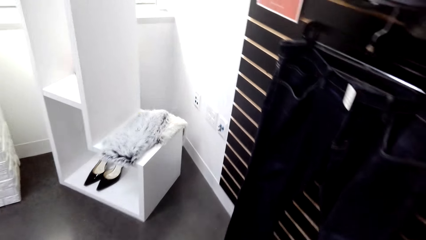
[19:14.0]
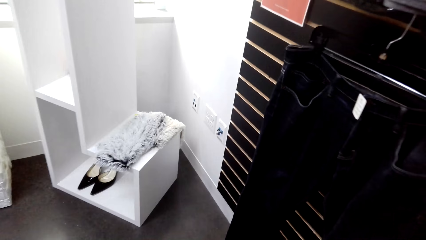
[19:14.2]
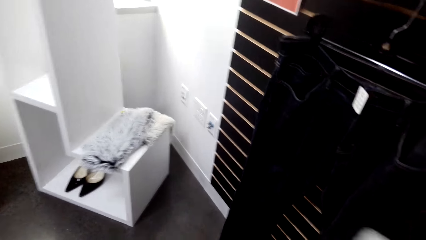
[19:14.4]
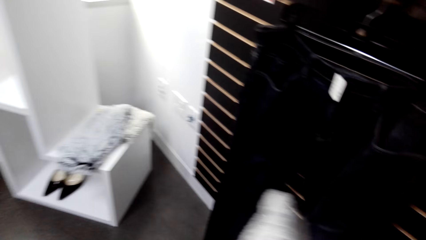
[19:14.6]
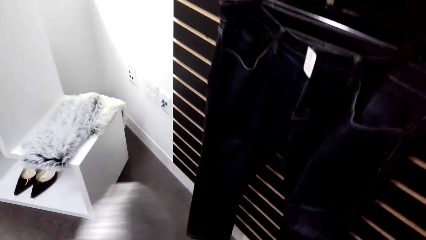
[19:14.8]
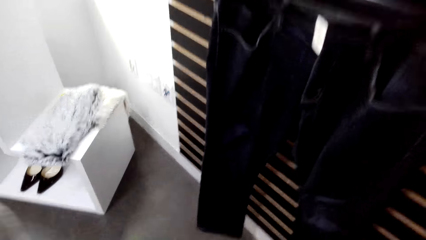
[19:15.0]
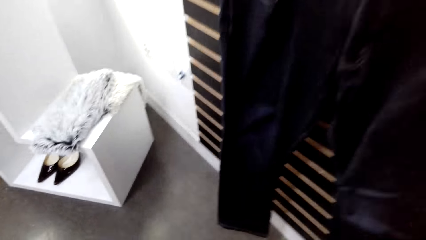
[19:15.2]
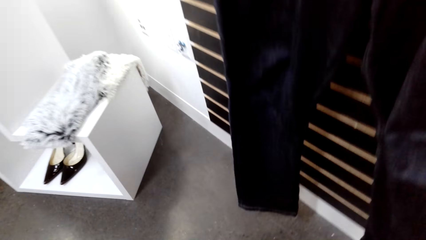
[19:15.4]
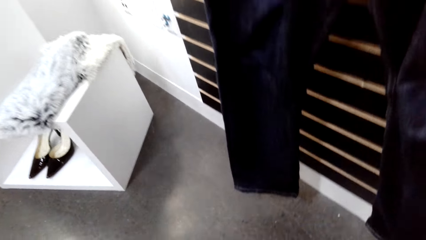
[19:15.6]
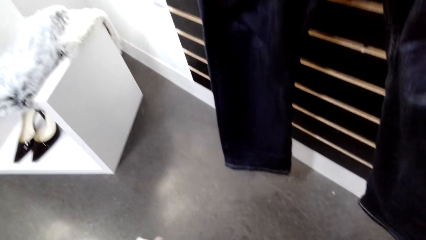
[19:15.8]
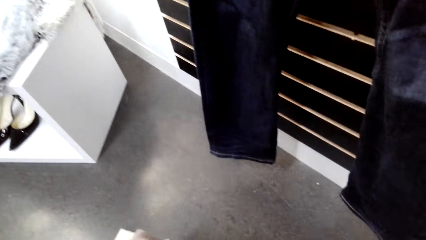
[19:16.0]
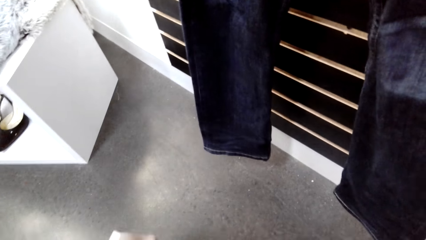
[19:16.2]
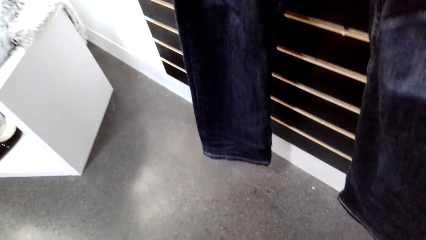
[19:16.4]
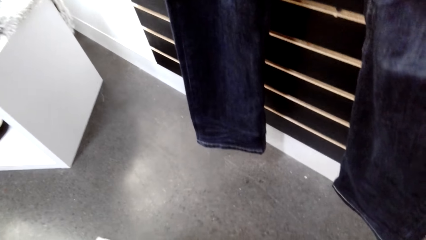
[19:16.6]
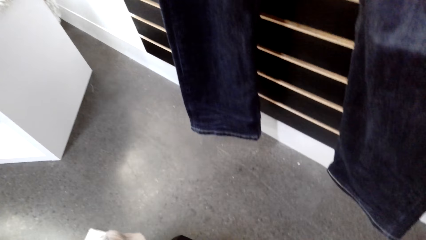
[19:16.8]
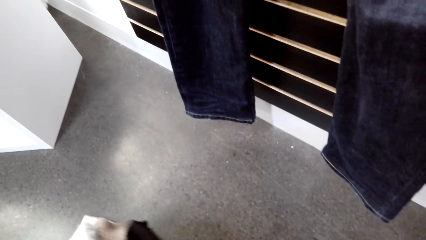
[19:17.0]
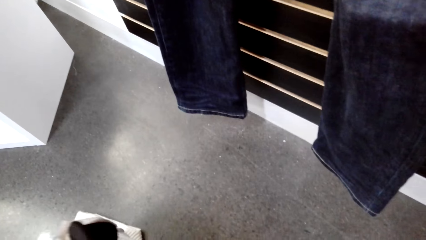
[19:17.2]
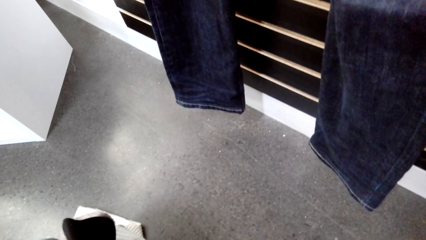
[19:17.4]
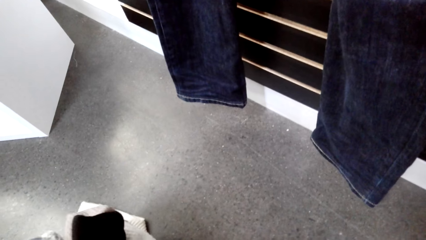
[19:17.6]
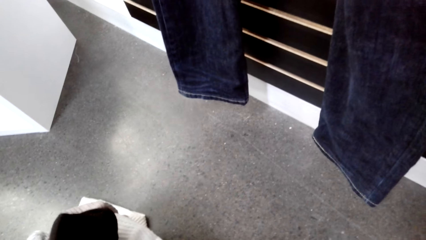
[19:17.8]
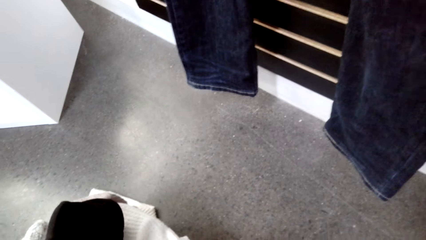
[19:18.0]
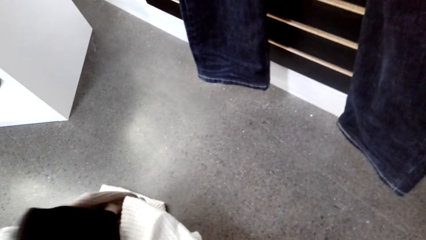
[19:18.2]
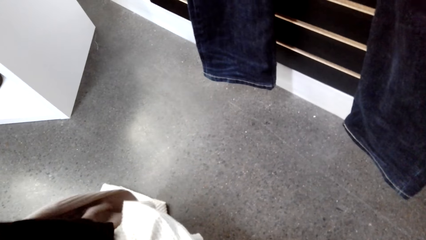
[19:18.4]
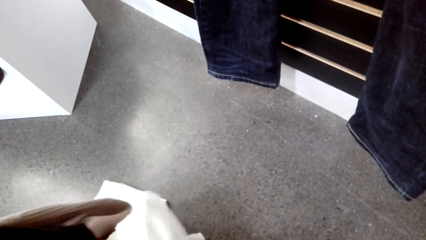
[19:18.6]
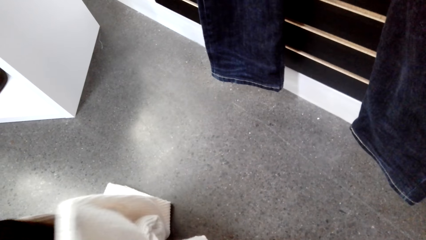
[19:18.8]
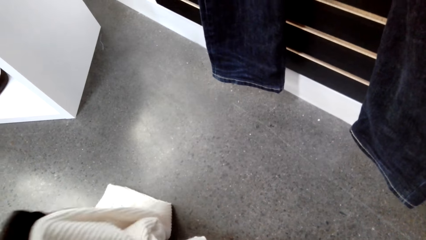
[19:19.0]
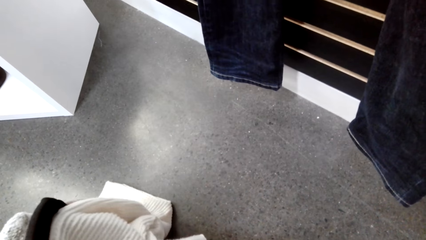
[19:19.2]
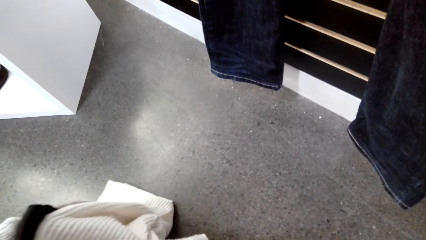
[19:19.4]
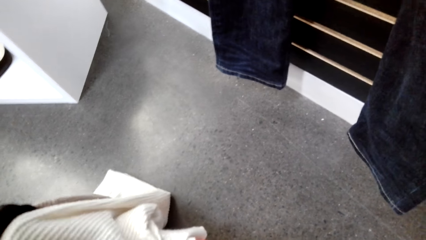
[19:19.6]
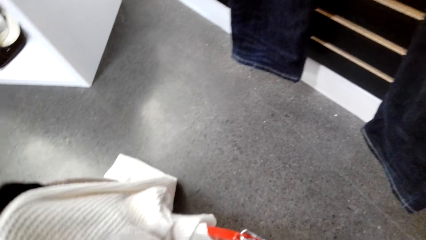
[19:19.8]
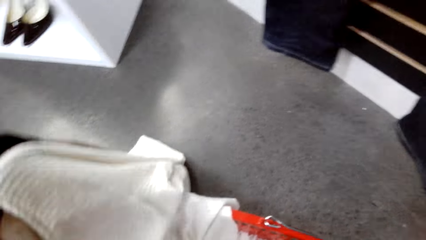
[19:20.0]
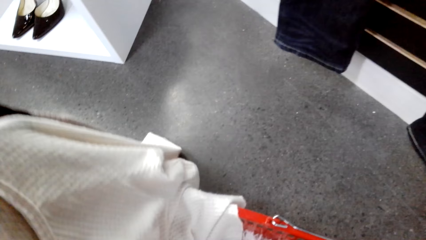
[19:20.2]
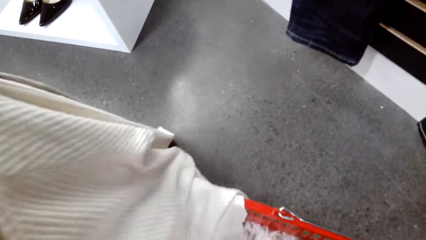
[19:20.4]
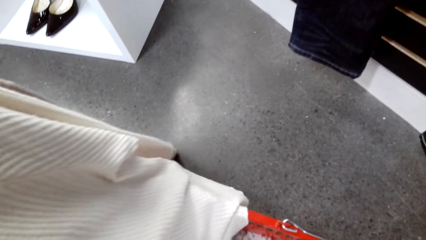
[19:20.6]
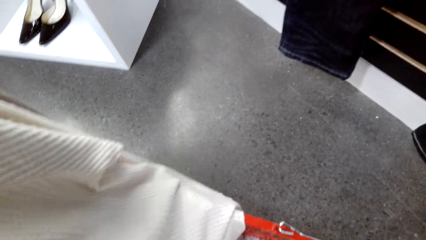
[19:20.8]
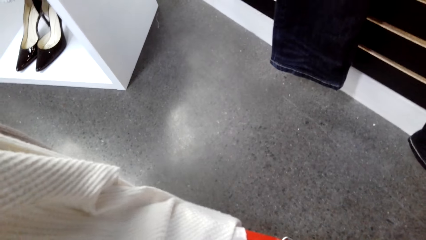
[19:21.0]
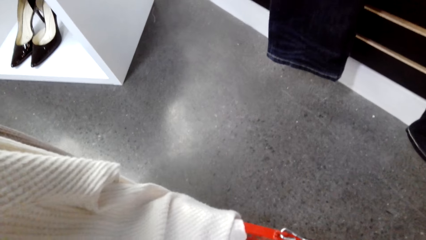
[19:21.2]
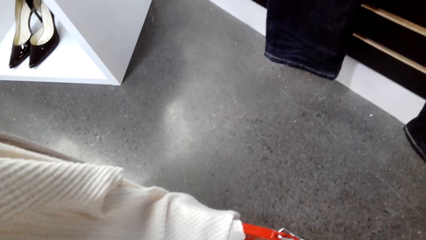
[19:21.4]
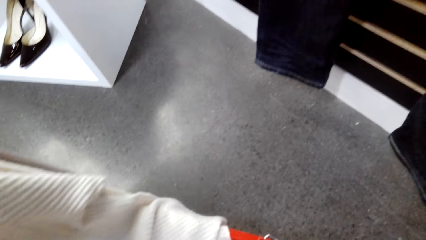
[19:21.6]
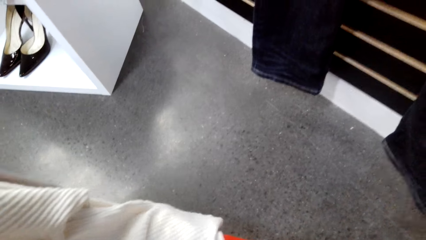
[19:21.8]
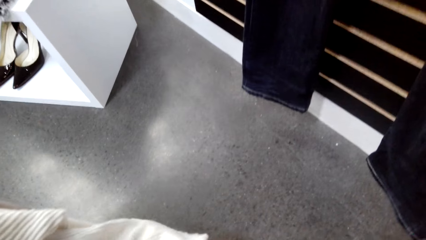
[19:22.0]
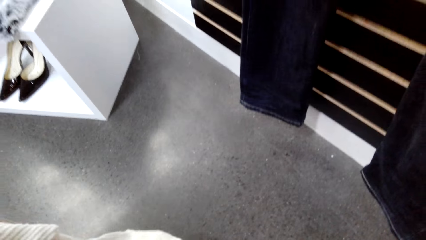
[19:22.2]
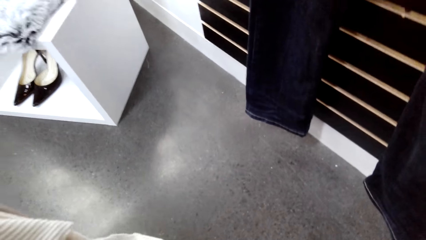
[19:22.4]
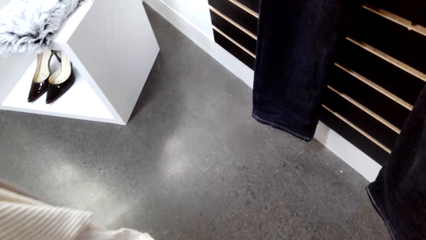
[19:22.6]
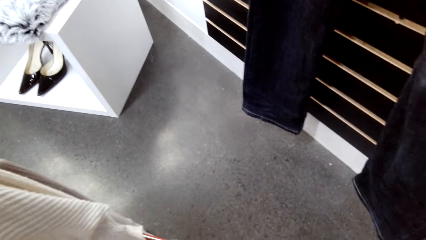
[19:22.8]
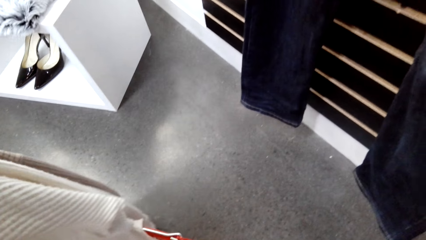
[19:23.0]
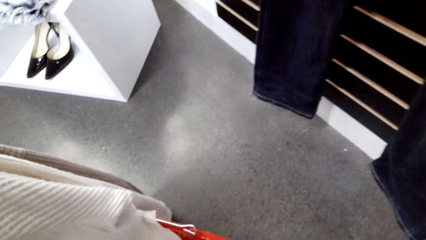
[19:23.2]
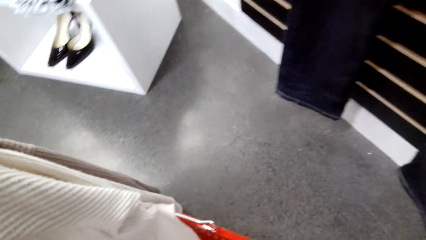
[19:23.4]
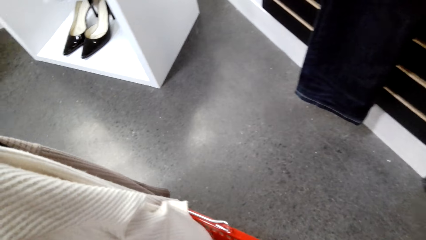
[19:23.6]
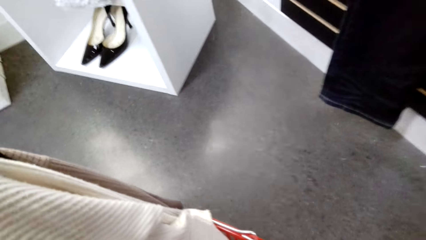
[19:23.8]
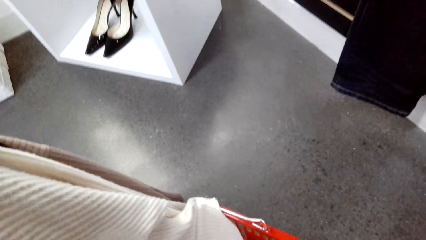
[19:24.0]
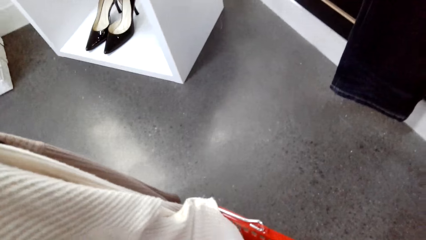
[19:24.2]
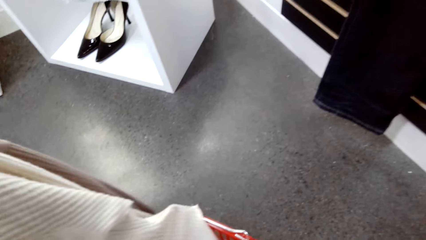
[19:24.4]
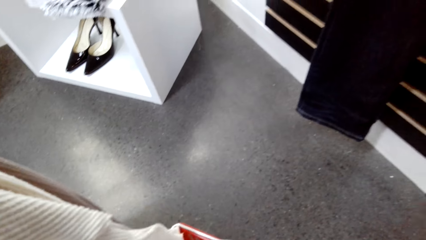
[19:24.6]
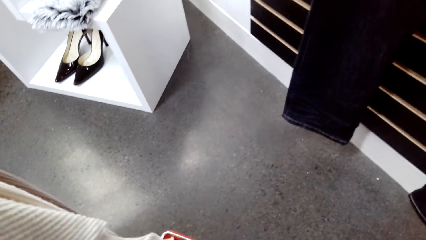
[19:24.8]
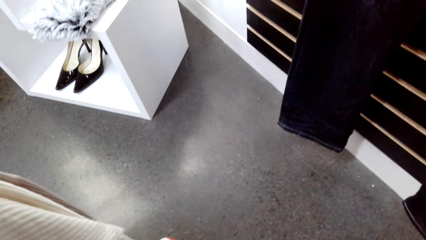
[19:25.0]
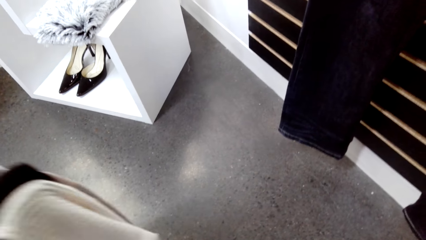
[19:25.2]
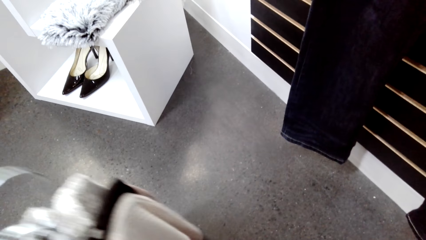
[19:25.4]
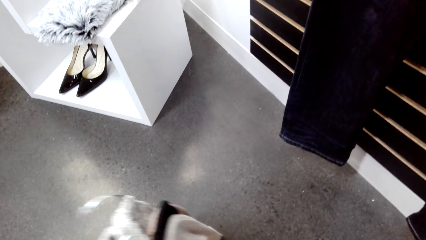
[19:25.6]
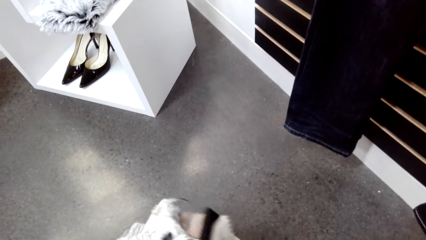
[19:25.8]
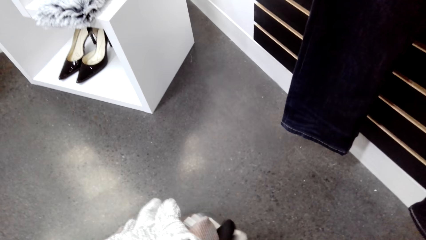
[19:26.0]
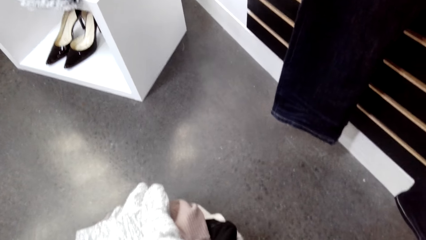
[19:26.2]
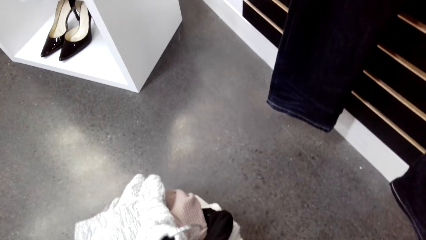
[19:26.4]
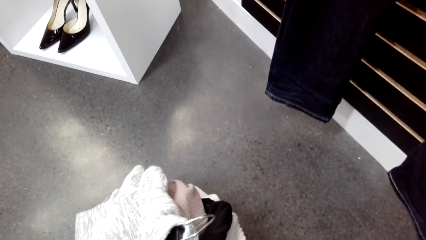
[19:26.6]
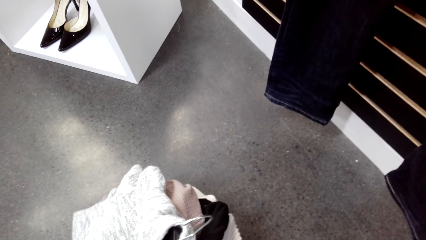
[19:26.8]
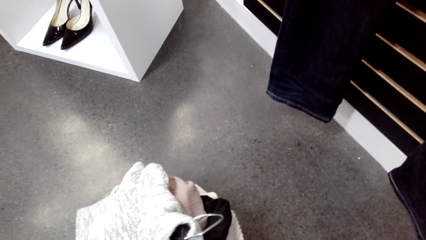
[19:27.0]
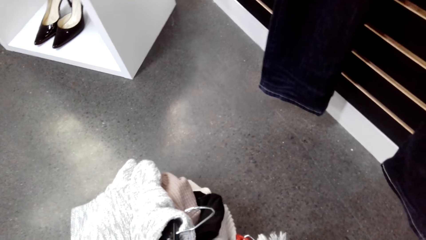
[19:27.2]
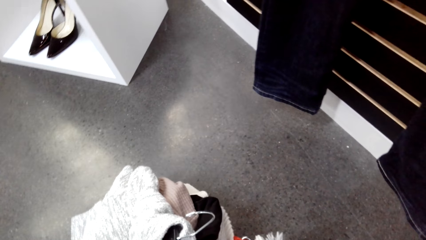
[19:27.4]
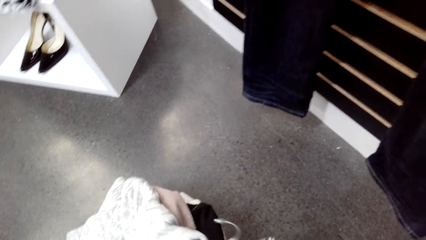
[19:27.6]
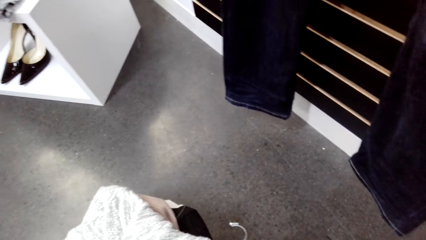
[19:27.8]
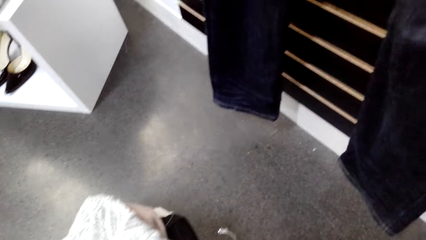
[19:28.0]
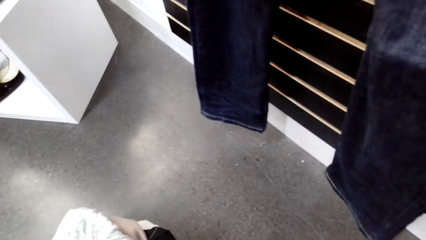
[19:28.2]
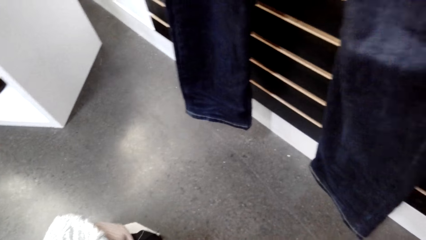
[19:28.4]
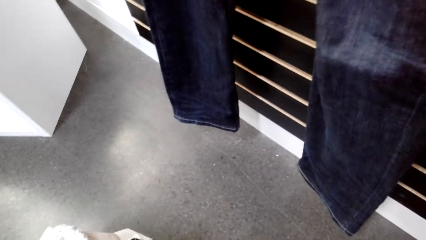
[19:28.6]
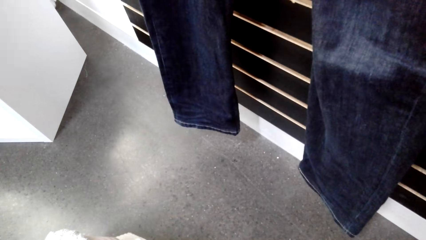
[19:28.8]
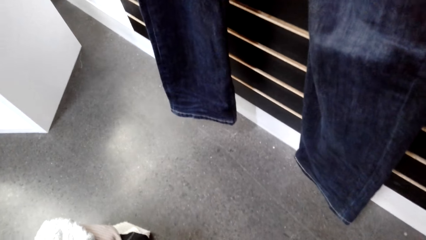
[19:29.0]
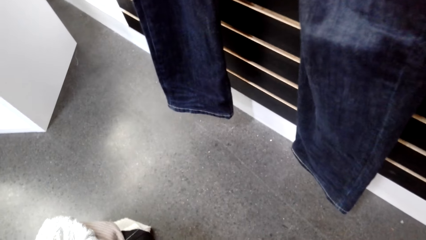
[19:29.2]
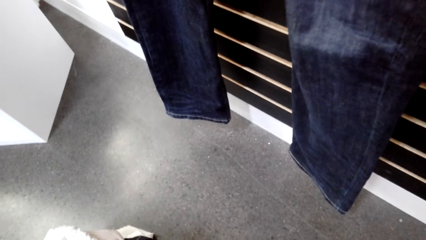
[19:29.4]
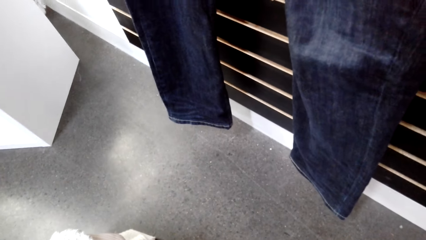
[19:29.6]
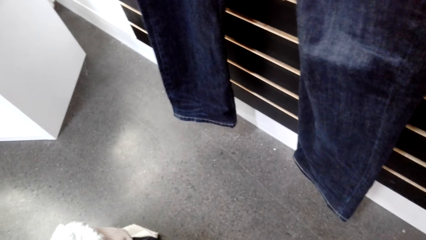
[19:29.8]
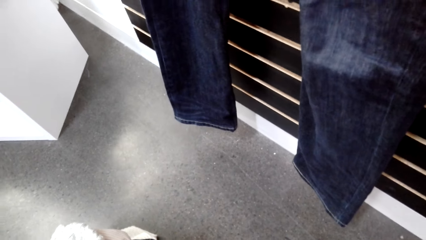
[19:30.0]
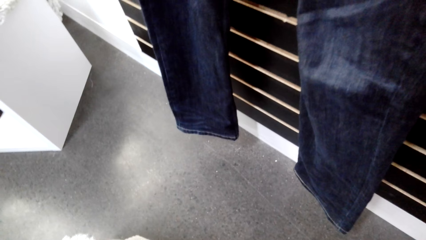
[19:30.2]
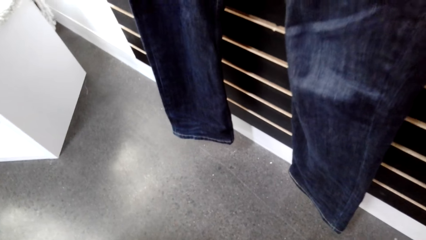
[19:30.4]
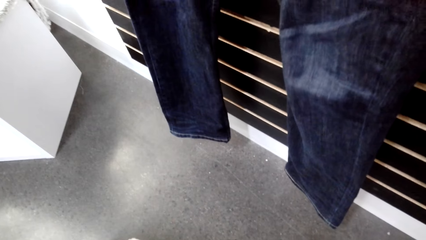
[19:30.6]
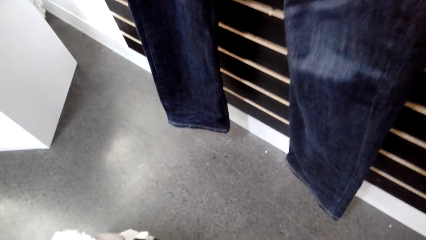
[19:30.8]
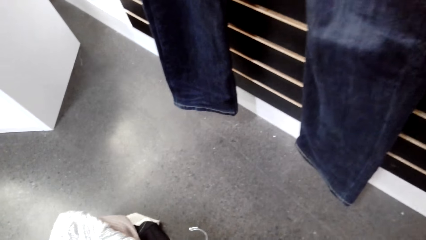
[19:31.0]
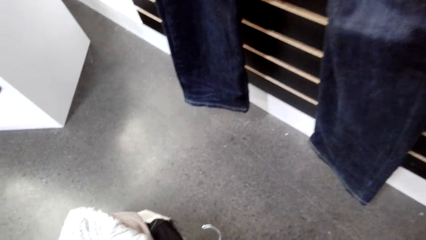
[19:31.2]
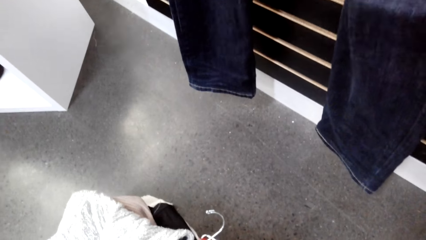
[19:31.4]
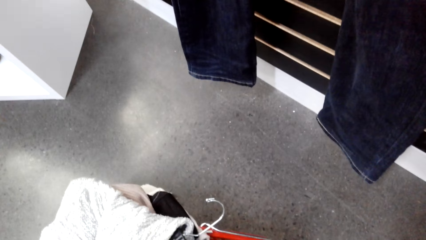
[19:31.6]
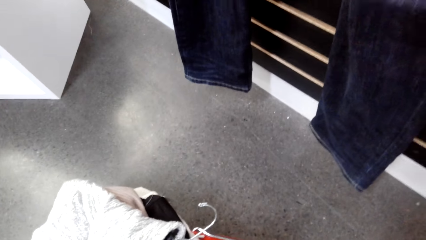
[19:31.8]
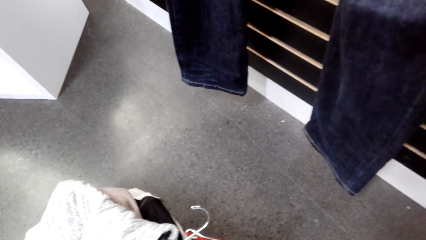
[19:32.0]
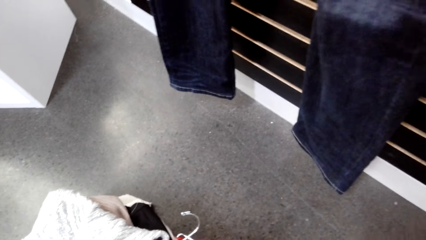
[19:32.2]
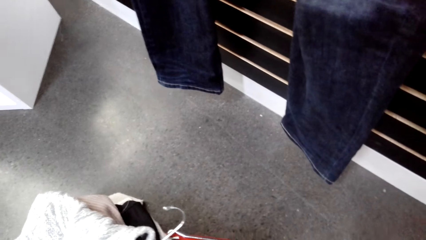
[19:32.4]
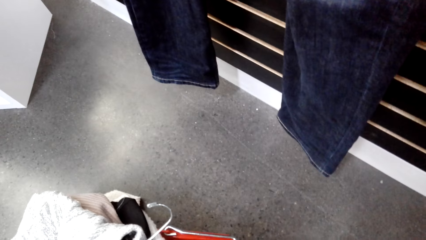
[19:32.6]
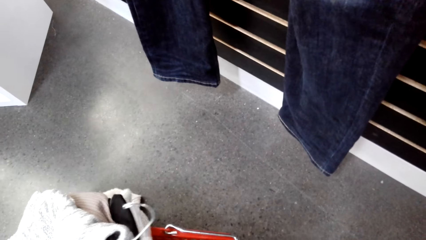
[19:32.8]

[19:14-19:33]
The camera wearer puts the sweater top on the suitcase. They pick up sweaters. They put the sweaters on the shopping basket or suitcase.
